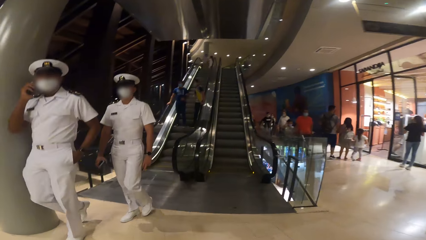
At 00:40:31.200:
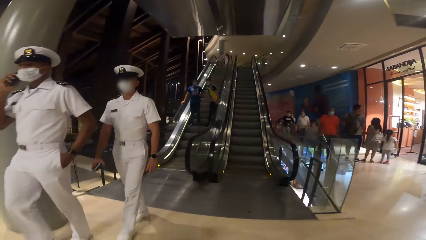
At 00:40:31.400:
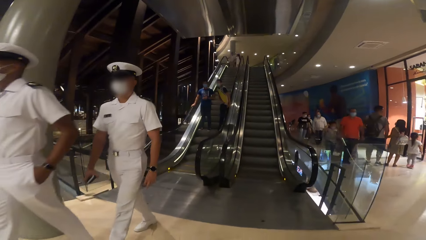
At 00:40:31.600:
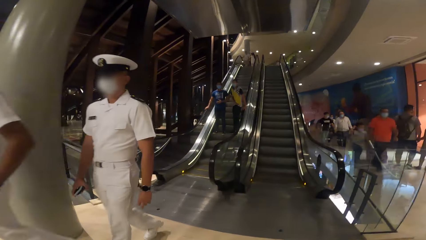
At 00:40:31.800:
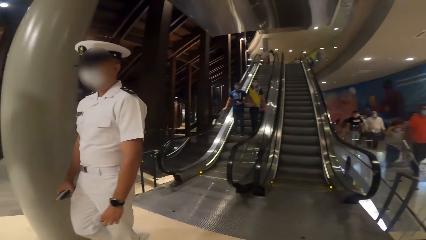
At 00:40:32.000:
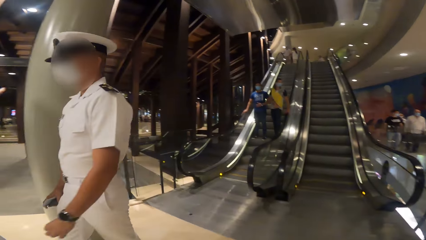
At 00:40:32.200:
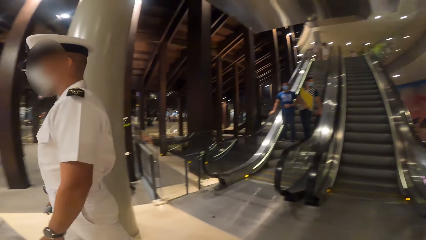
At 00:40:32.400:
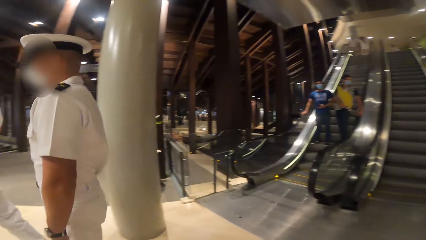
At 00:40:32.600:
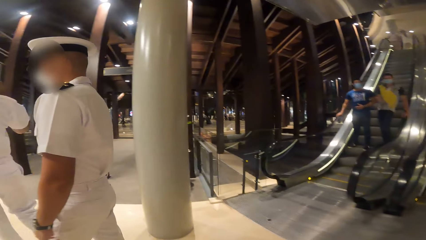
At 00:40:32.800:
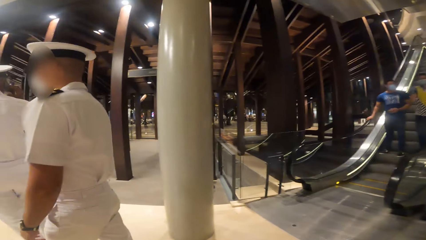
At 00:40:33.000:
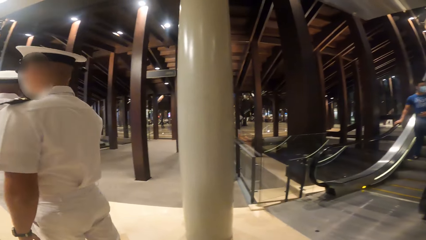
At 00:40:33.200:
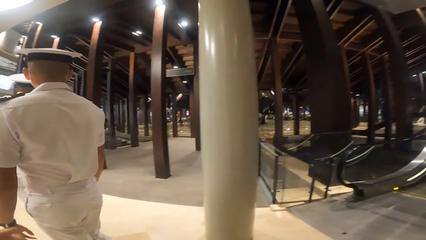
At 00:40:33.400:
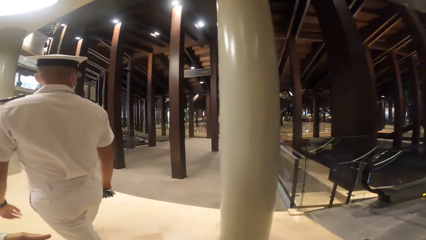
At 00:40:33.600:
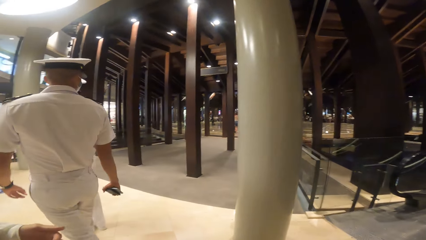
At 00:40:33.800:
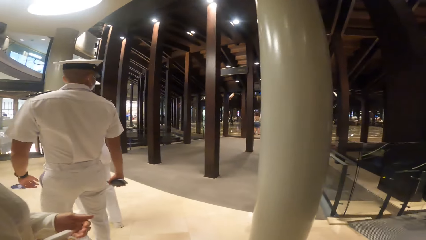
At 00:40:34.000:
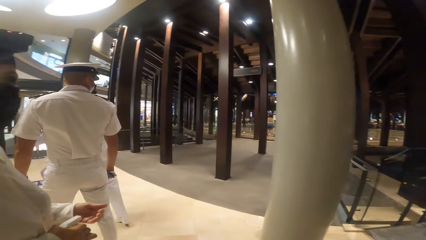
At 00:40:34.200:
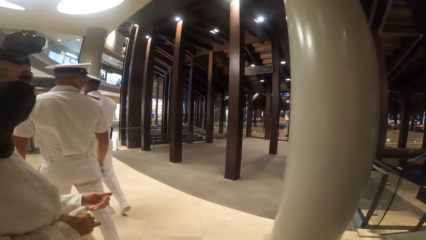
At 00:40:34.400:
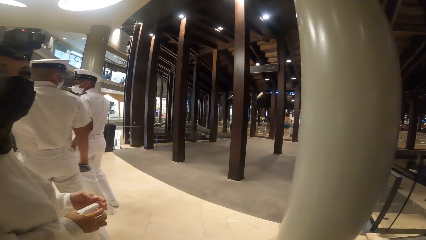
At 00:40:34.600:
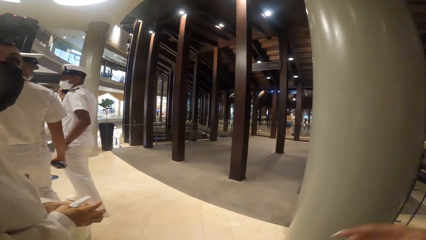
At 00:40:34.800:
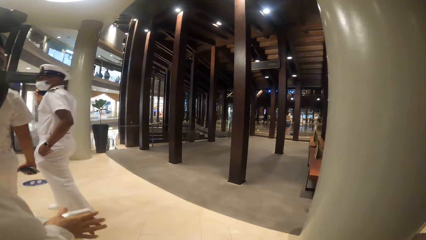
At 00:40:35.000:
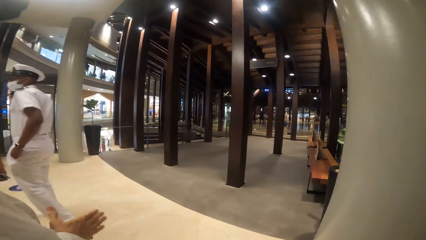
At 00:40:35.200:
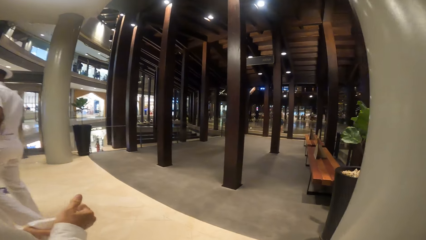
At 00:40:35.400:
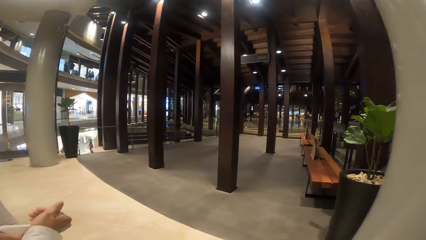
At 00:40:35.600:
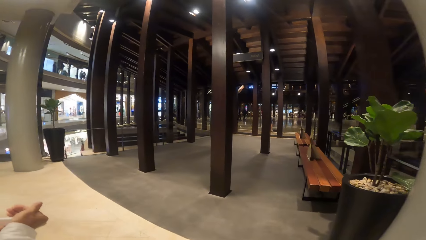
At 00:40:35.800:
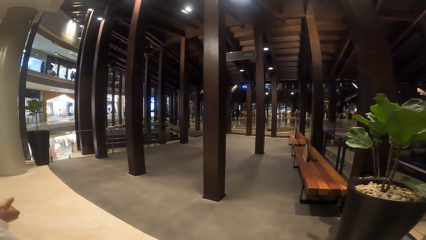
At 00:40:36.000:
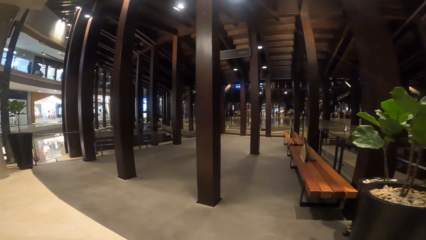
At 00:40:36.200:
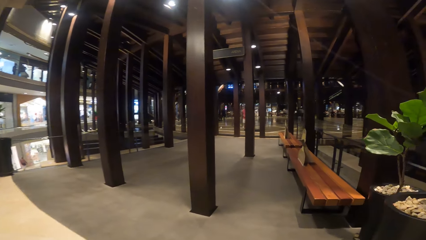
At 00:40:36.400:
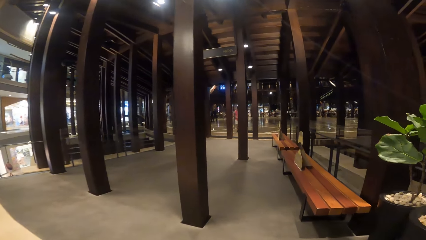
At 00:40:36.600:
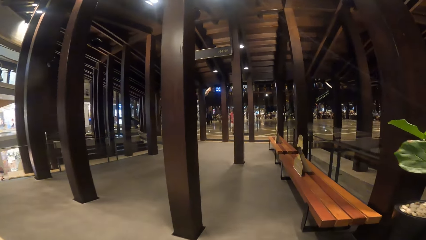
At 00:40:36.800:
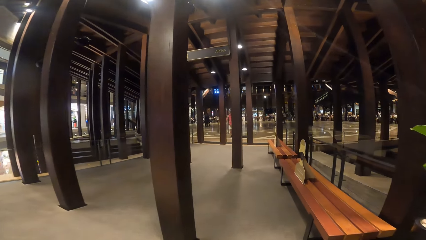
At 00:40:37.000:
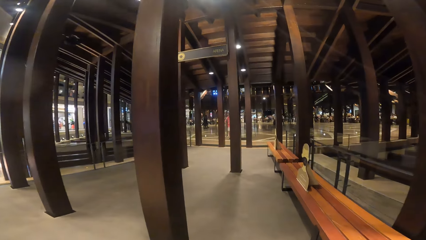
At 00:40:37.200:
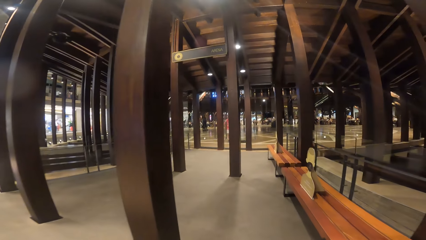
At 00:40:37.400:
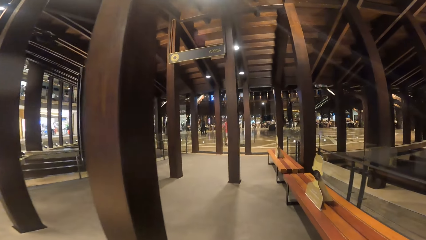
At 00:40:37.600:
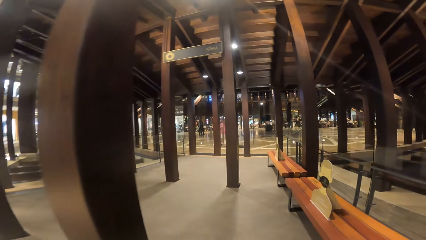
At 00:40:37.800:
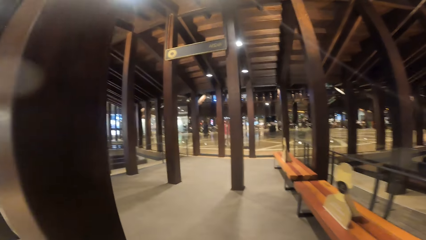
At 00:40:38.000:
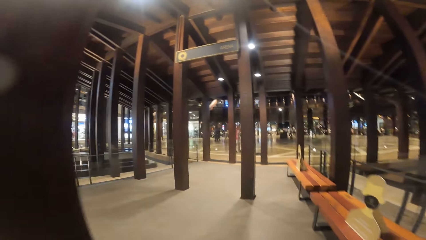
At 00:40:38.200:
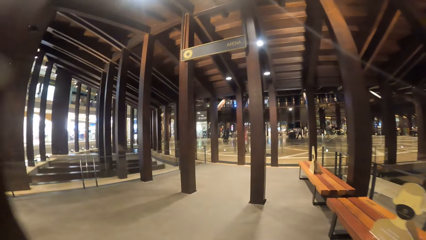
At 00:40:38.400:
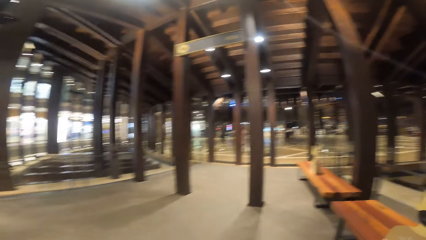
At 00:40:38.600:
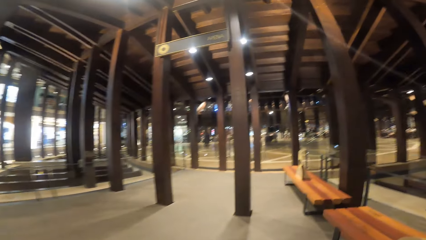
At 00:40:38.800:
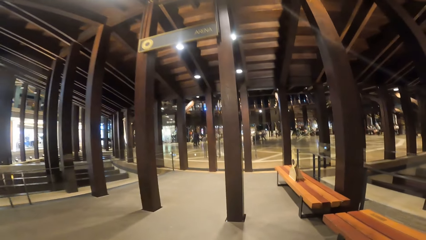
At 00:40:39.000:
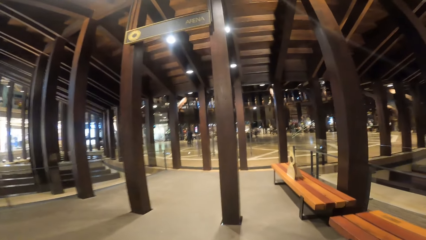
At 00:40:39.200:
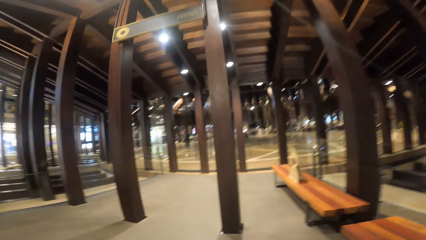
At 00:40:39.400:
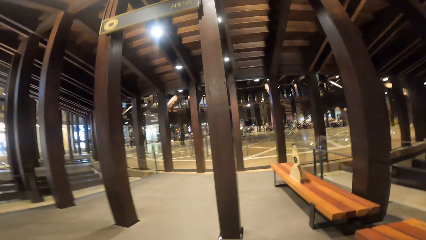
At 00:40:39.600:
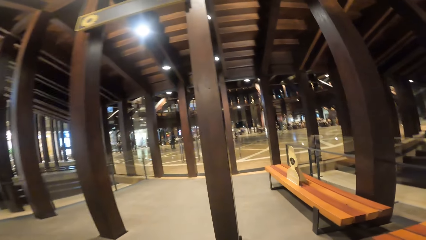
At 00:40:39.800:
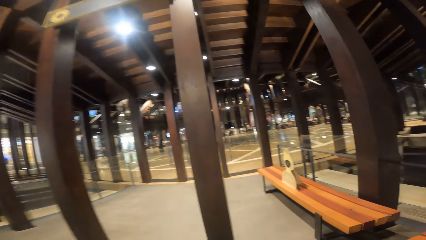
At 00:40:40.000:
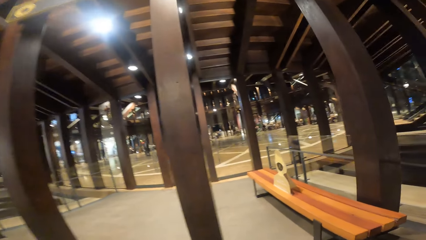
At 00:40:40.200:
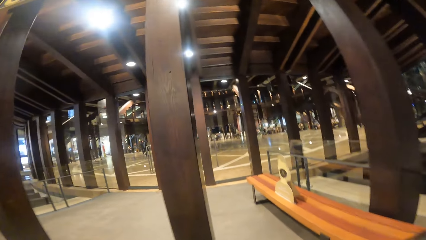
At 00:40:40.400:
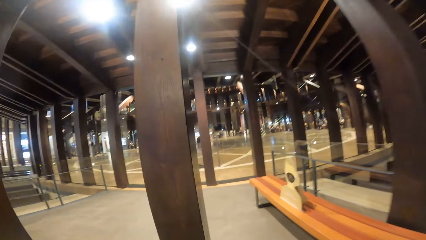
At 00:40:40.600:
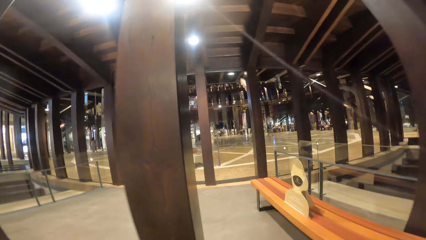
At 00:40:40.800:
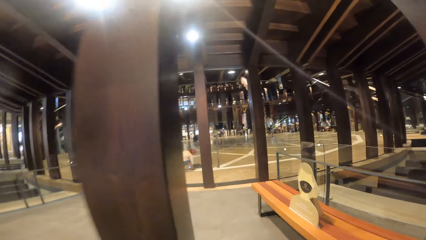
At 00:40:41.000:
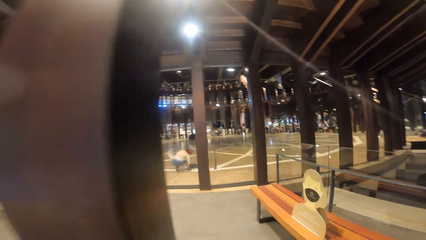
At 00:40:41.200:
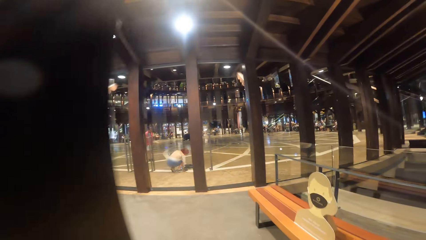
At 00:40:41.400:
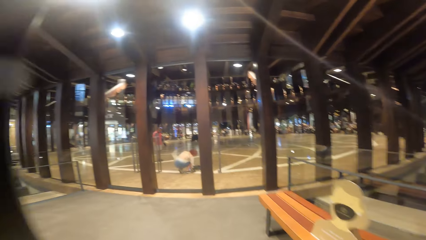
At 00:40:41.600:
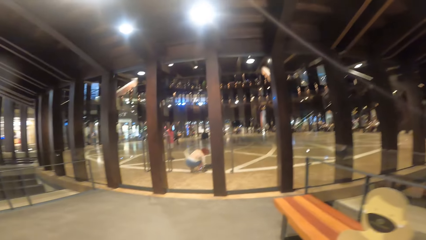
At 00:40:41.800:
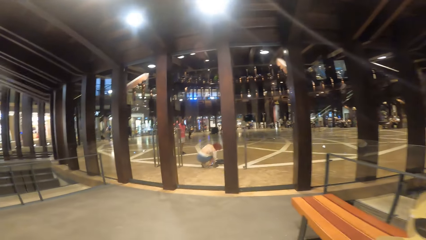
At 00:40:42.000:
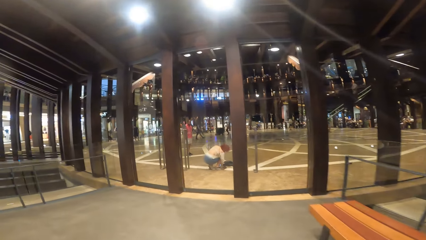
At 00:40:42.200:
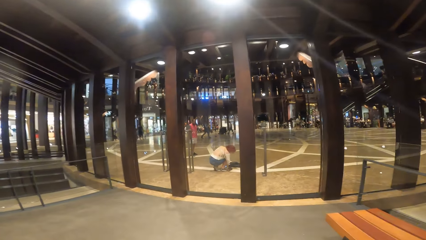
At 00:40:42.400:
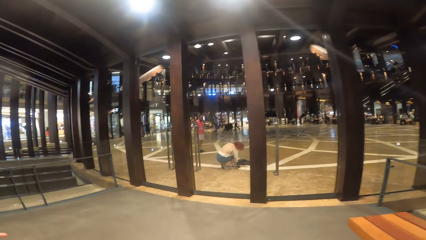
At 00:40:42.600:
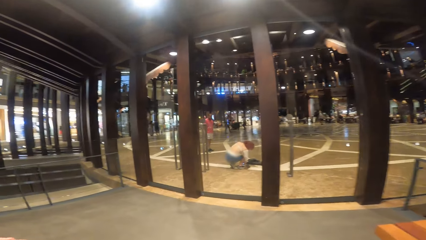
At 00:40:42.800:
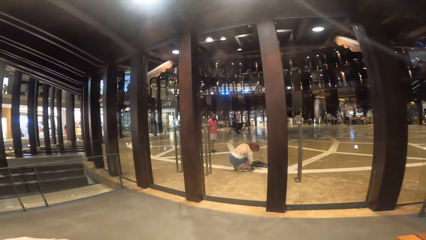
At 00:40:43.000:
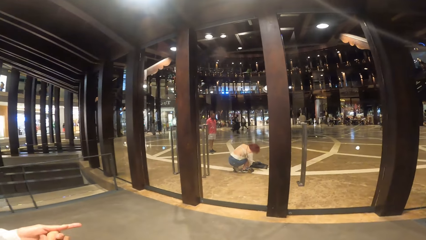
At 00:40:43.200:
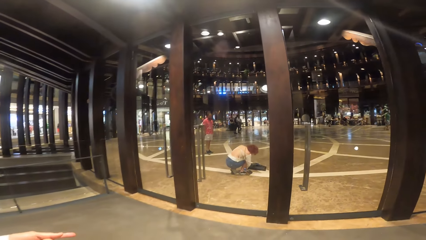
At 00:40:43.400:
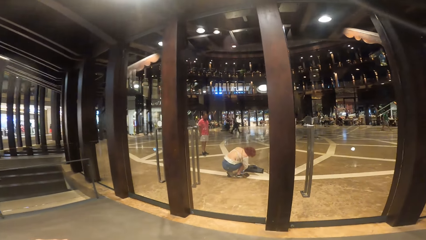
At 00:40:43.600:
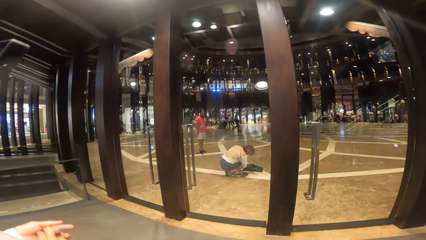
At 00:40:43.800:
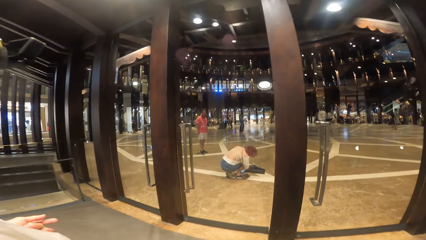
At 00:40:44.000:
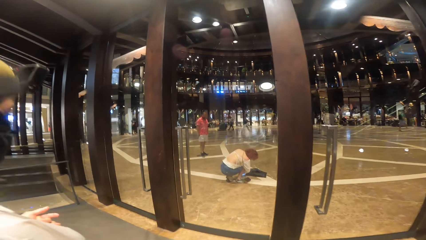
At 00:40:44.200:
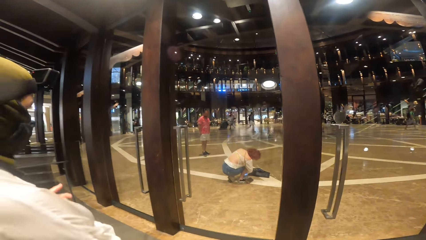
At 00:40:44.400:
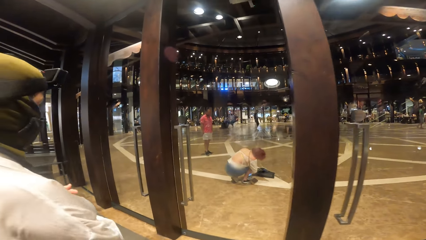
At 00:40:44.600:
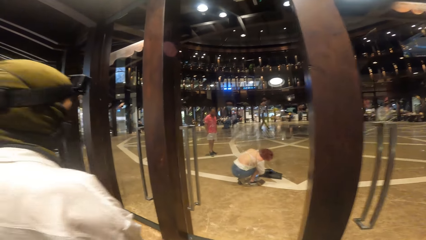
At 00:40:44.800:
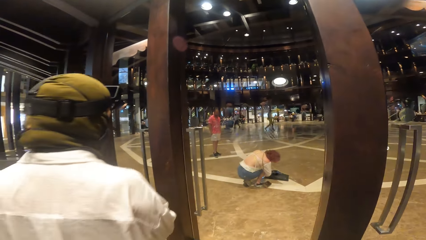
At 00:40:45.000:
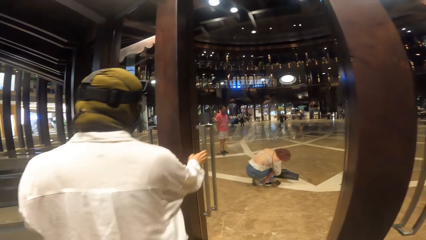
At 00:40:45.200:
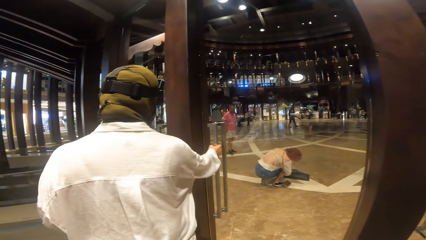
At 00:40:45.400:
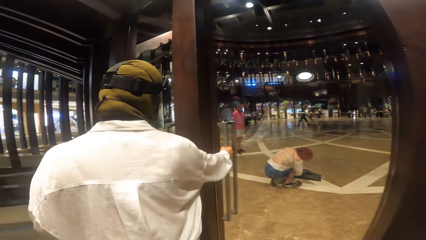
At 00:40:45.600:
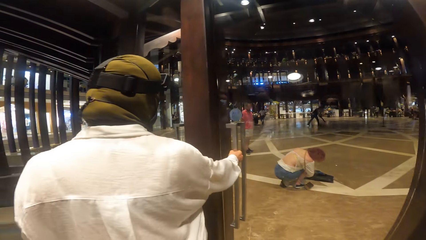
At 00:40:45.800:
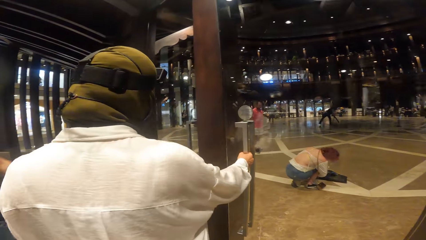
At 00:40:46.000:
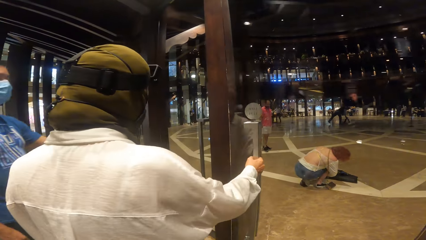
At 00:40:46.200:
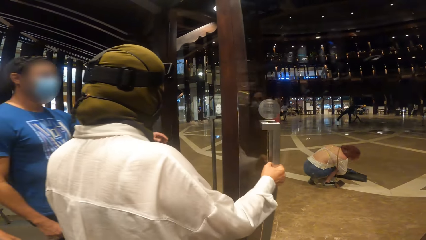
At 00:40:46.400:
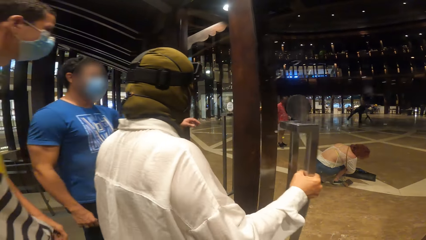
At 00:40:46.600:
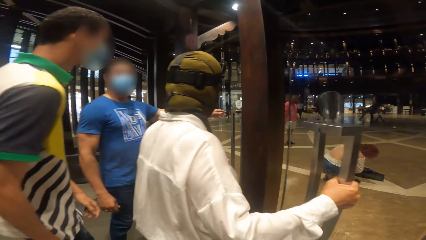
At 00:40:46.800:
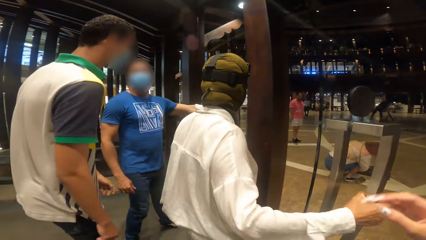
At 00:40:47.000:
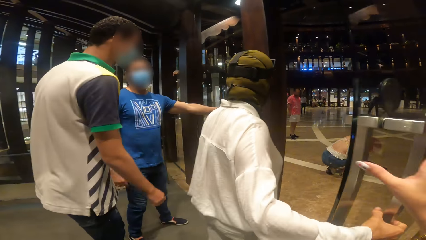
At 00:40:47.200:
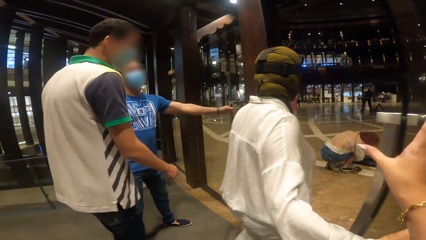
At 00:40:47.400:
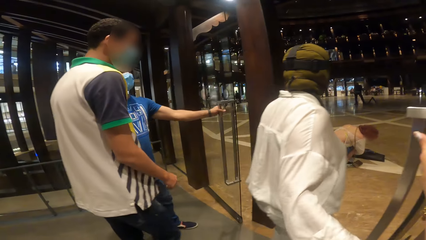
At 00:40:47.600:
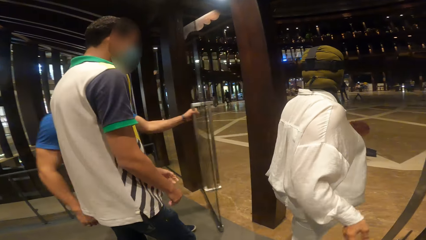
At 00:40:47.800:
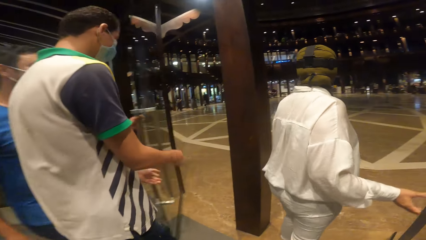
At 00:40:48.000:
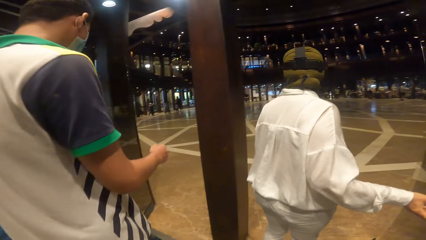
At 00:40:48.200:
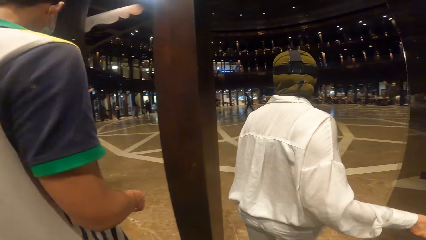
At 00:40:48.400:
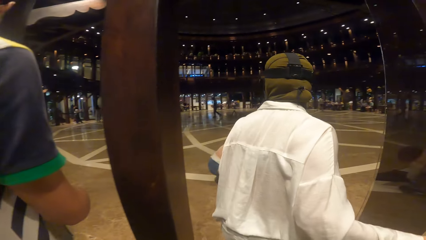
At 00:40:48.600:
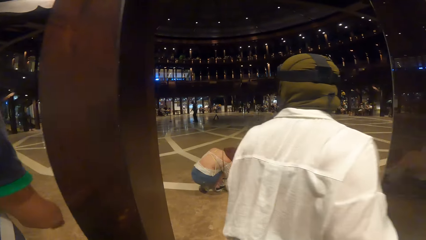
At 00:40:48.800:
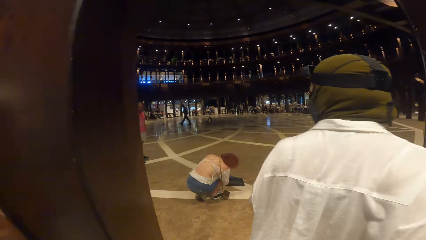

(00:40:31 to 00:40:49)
The camera wearer turns around. She walks beside a woman. Another woman opens a door with her right hand. The camera wearer holds the door with her right hand. The other woman enters a shopping mall lobby.
